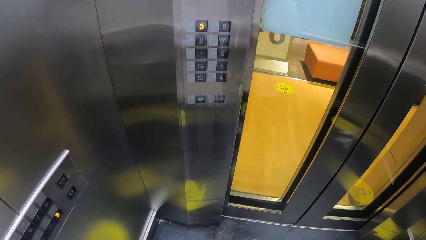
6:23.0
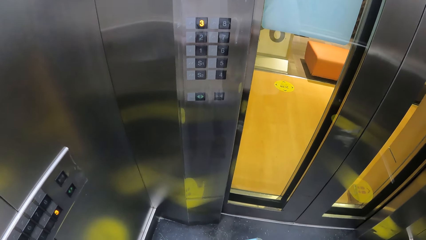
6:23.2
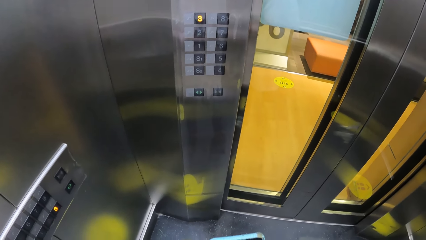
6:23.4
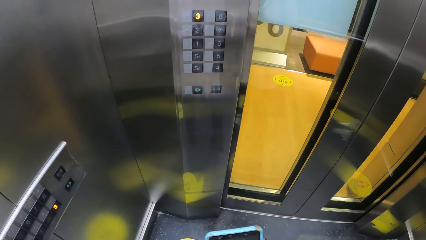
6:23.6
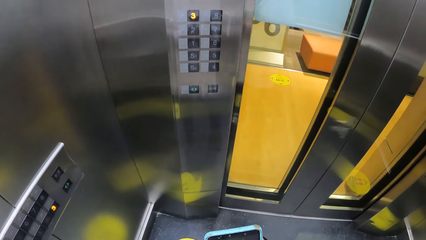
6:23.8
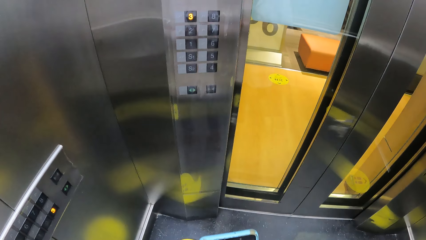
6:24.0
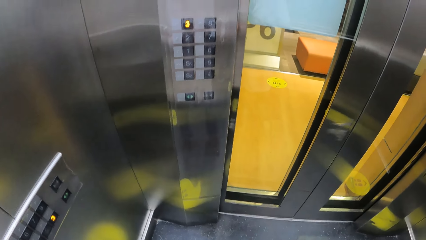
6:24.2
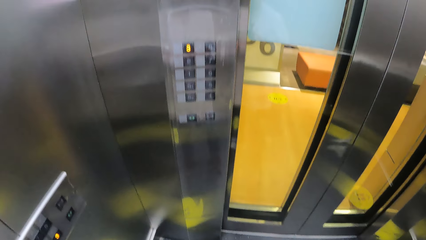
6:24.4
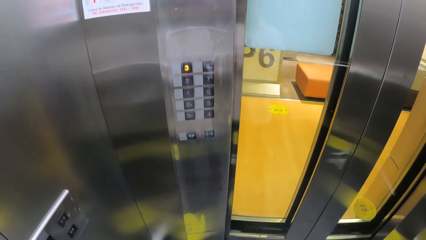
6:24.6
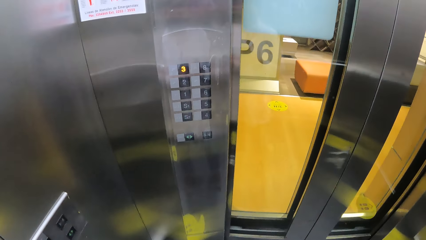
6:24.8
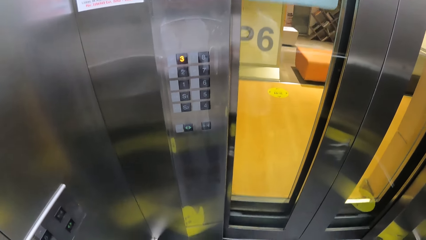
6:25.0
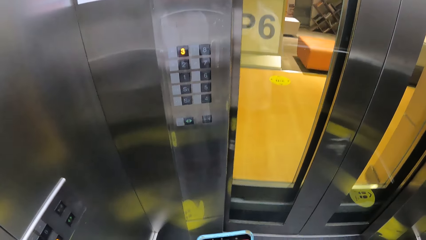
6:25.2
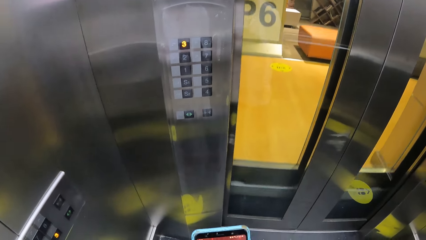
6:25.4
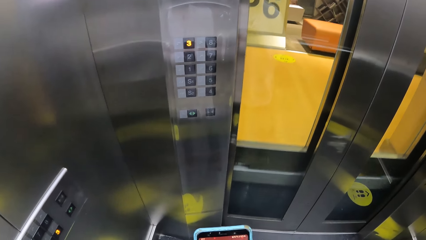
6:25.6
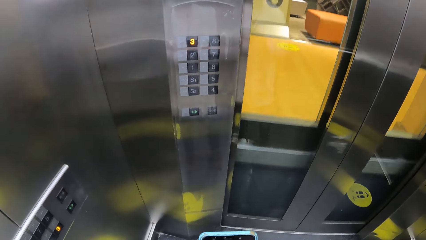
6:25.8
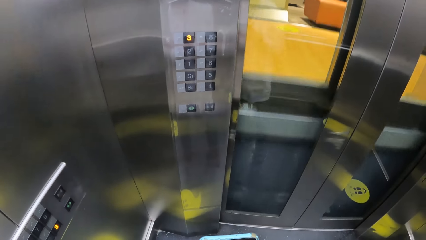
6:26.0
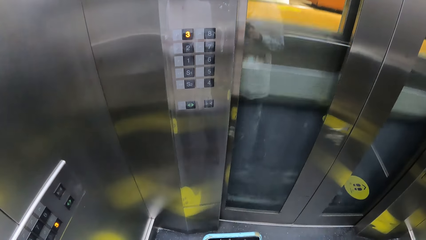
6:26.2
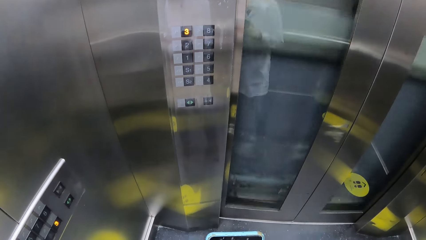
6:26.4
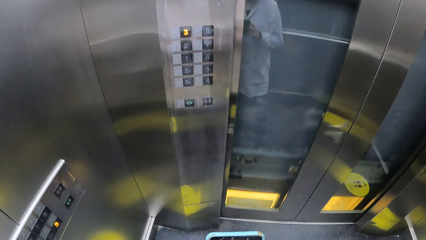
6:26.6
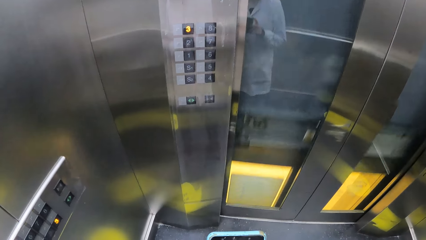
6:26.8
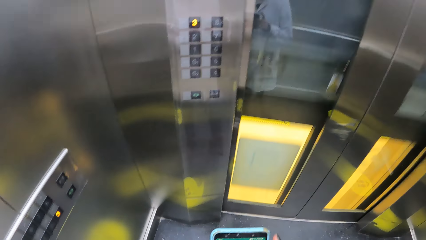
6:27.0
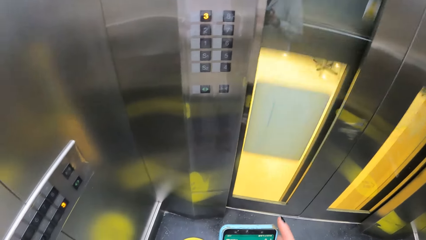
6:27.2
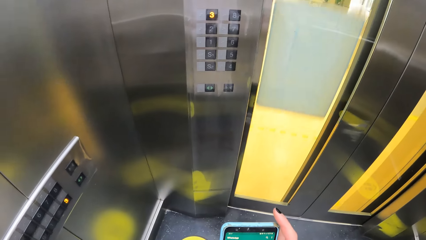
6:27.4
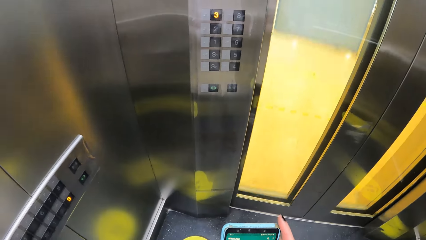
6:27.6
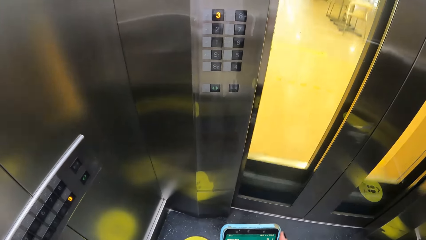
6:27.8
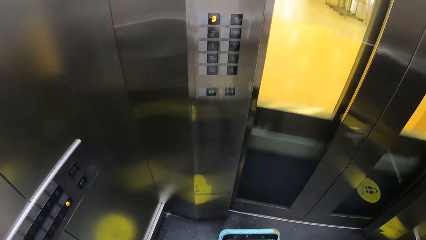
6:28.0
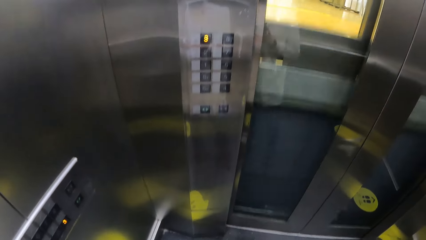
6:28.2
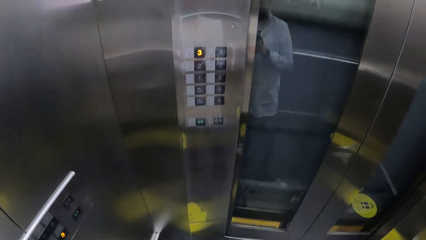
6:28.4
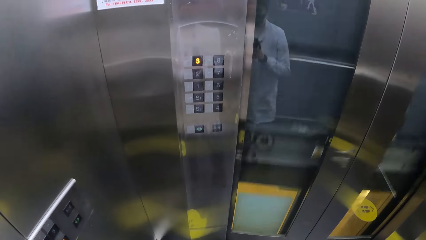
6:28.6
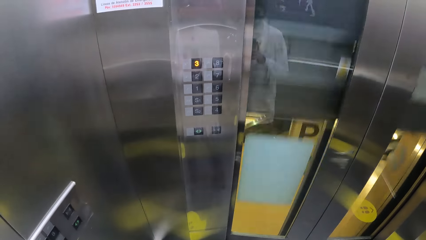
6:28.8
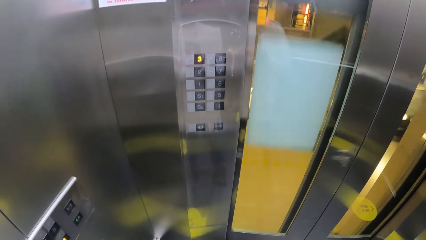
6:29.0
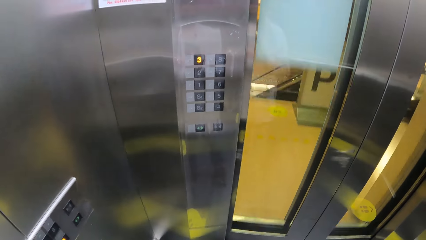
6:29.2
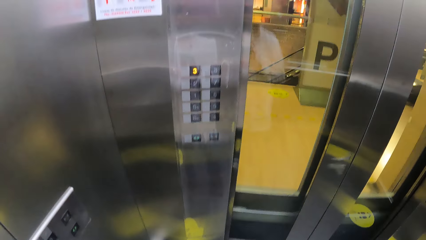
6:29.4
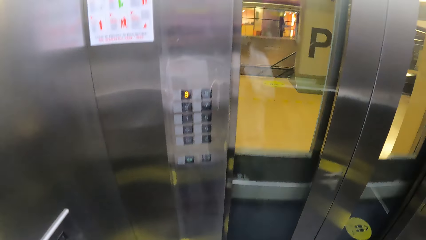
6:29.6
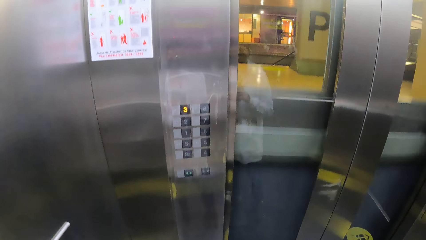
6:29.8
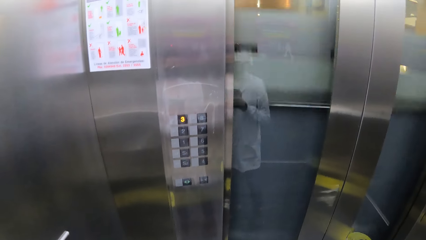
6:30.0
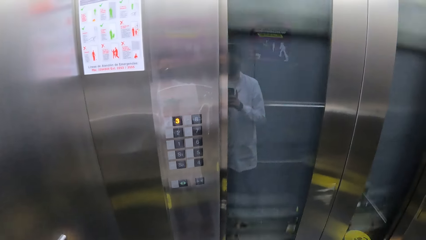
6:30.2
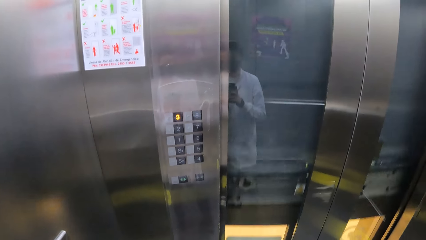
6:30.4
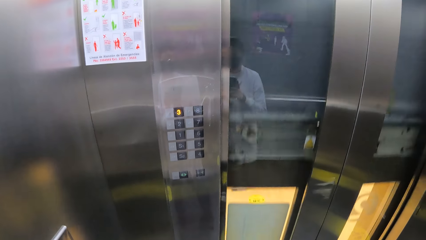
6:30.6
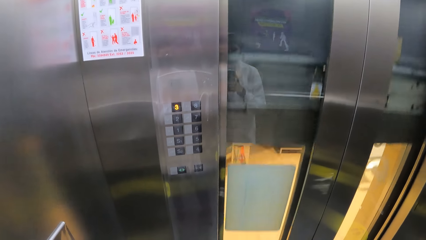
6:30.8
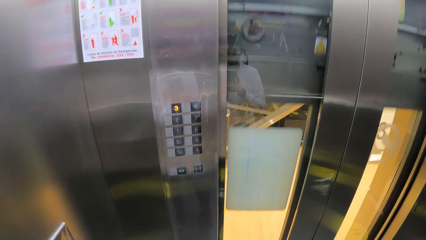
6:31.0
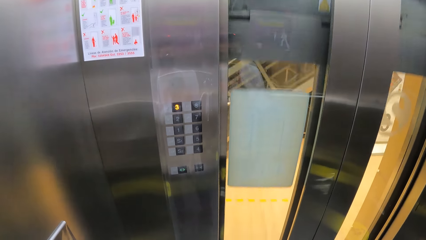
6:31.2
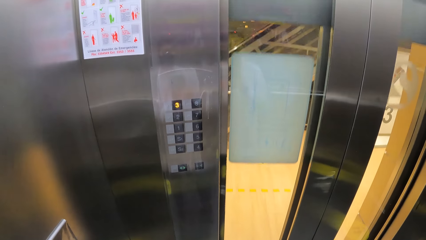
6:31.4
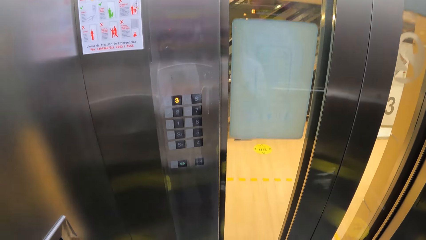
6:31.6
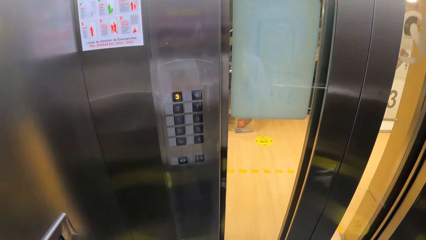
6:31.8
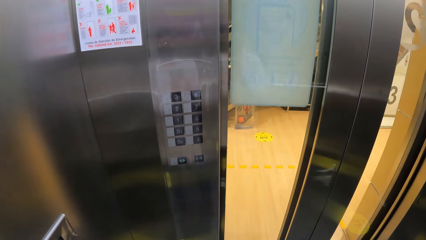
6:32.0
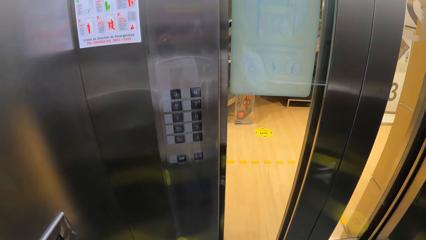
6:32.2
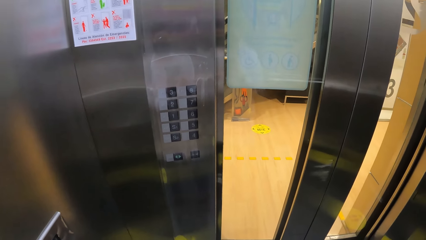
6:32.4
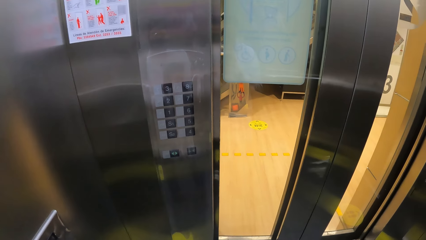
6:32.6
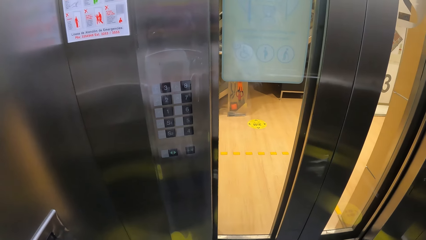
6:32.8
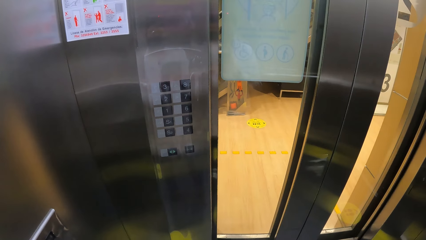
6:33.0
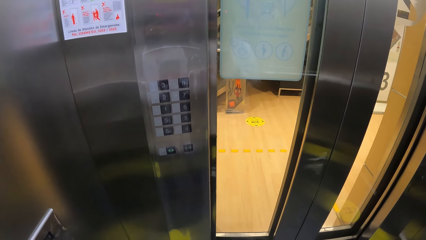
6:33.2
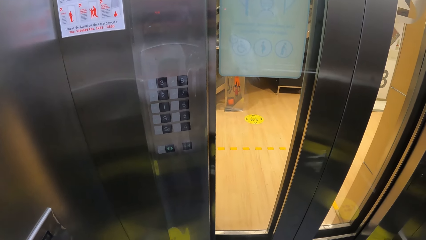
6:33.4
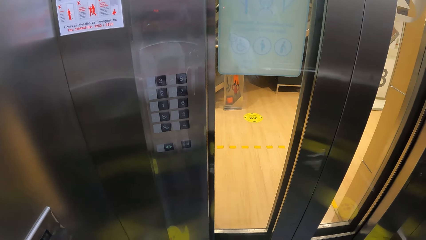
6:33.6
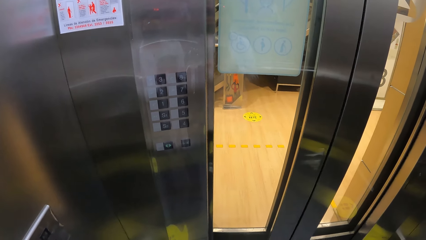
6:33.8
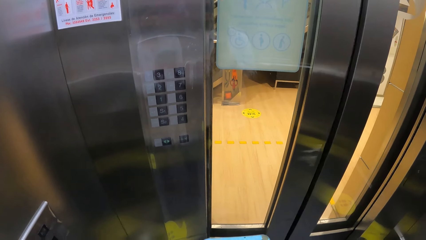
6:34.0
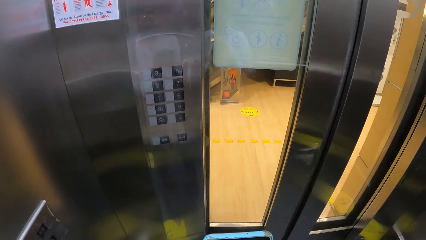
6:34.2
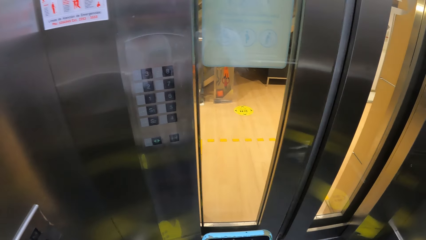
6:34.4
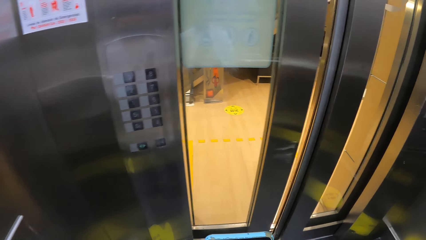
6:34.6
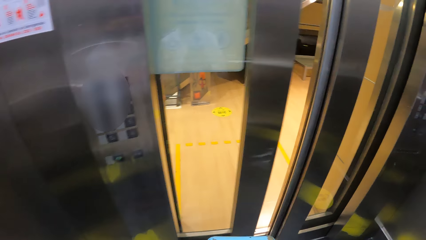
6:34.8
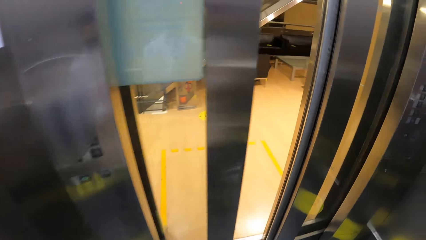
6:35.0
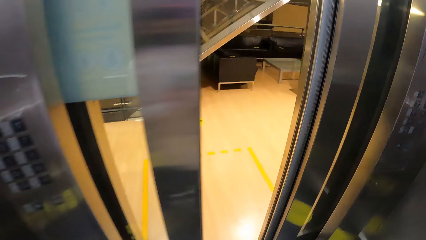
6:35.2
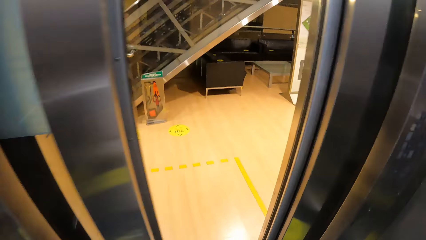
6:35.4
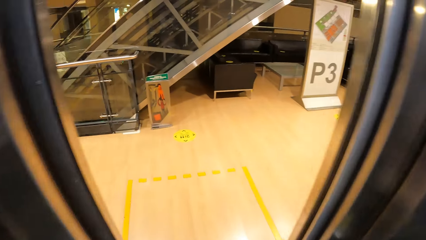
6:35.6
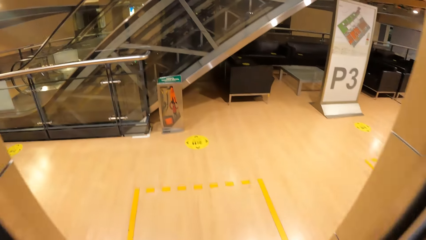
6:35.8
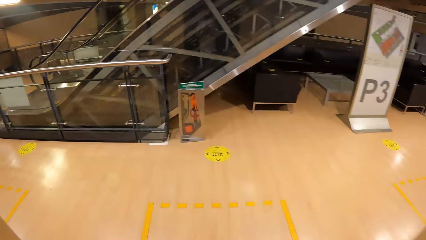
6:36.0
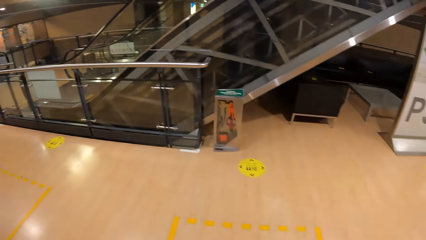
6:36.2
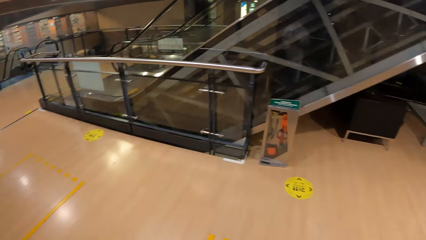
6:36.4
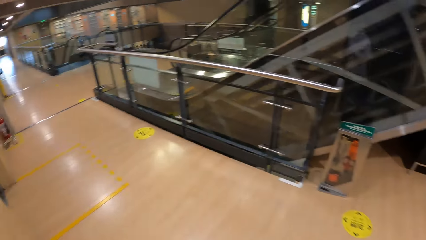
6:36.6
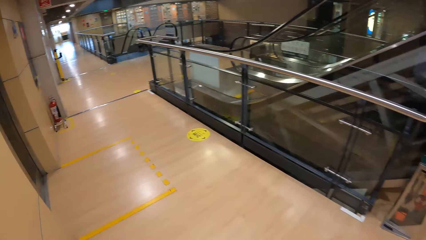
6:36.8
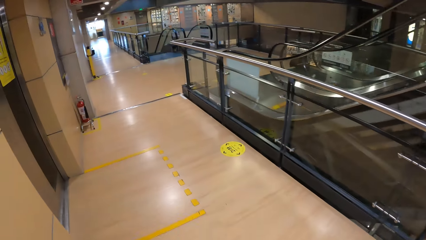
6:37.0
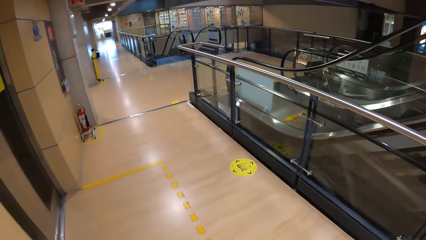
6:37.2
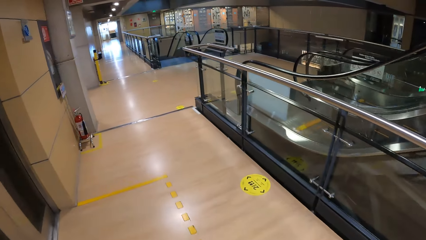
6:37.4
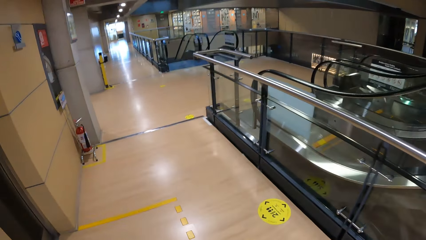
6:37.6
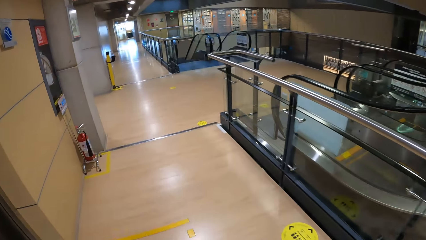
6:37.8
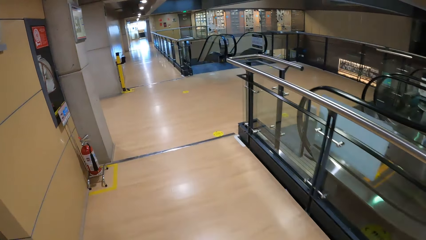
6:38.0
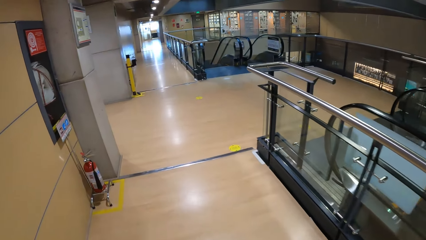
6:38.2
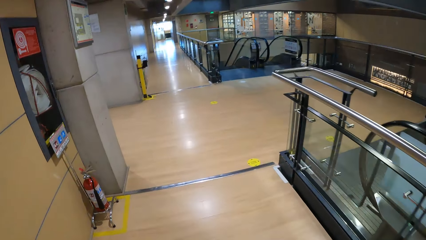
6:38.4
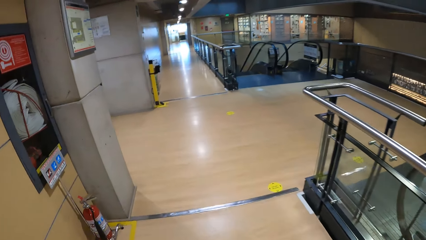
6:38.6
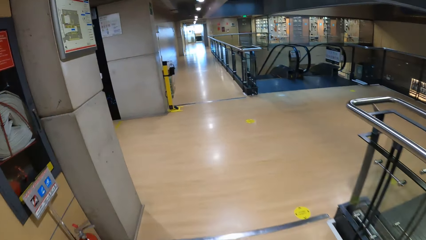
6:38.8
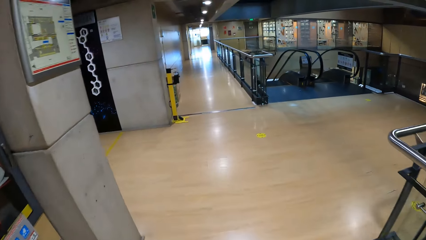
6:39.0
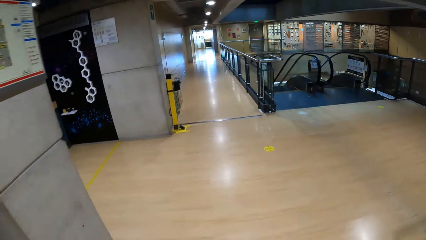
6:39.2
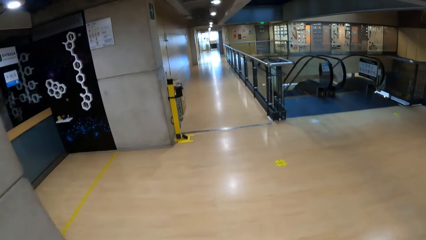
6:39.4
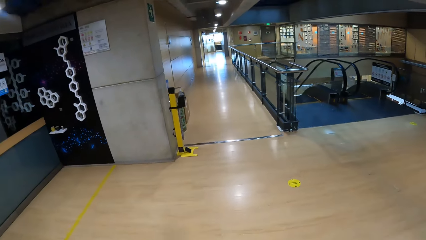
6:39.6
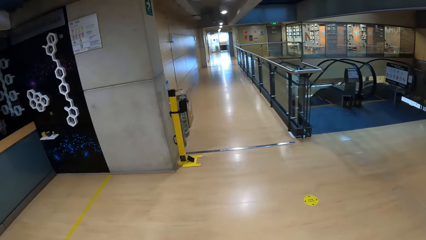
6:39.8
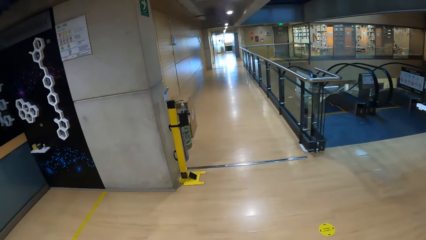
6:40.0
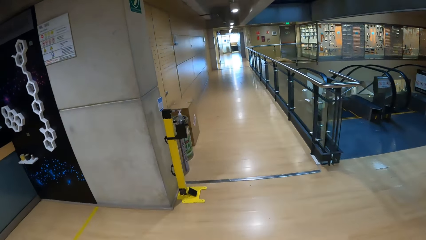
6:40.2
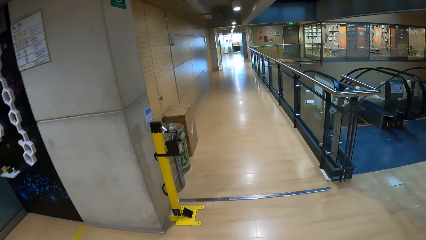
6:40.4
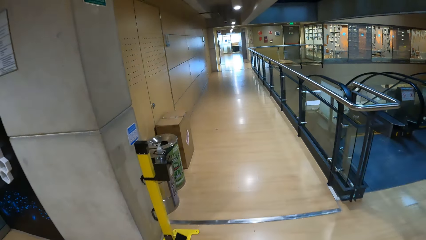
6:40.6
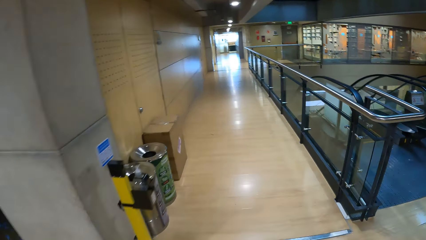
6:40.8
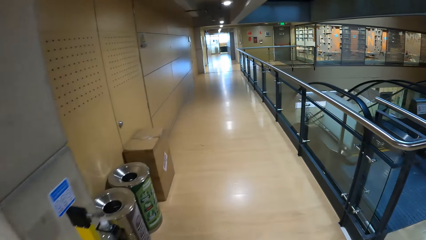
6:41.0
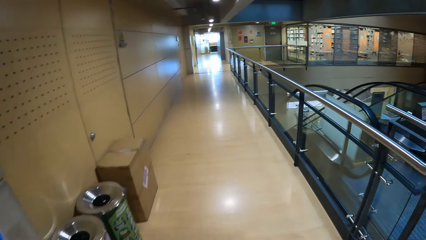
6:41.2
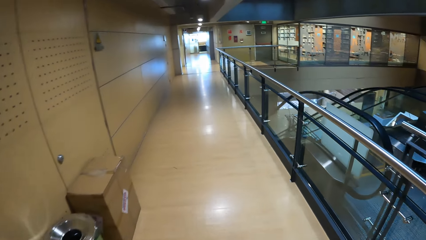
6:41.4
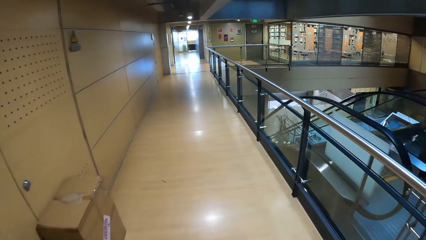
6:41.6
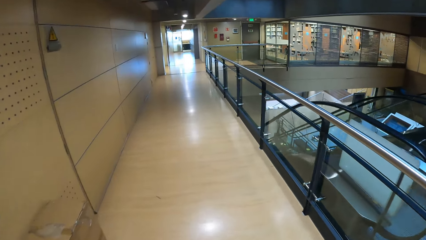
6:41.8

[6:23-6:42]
The camera wearer walks out of the elevator in the building. They move around and walk towards a laboratory in the building.
